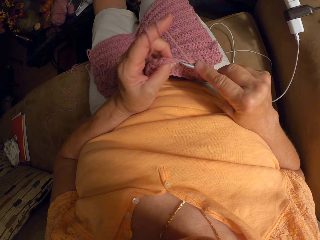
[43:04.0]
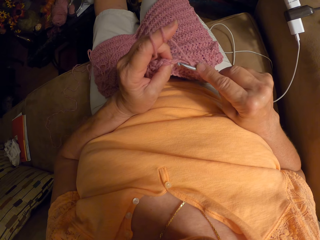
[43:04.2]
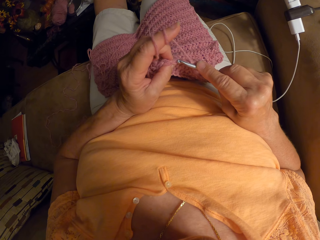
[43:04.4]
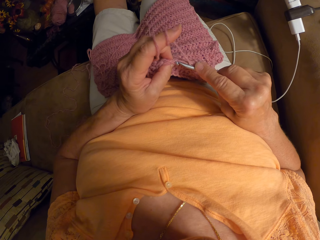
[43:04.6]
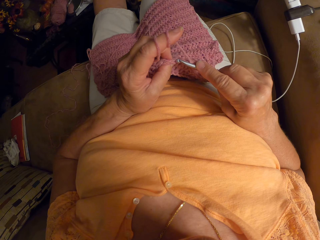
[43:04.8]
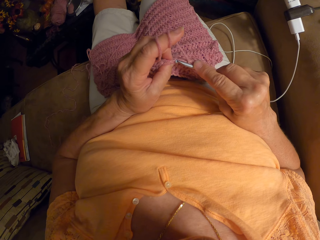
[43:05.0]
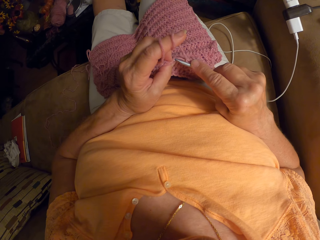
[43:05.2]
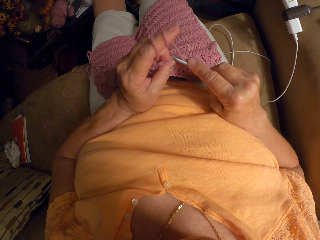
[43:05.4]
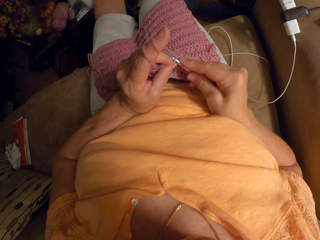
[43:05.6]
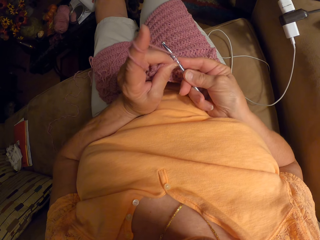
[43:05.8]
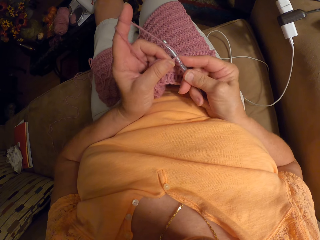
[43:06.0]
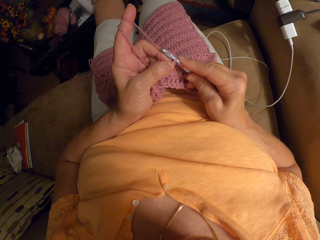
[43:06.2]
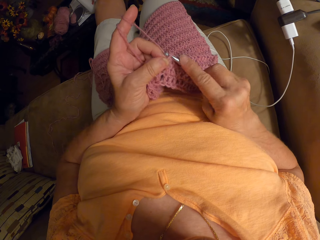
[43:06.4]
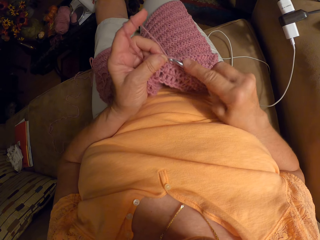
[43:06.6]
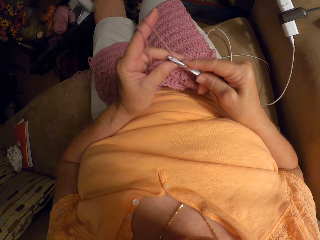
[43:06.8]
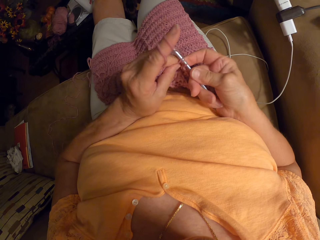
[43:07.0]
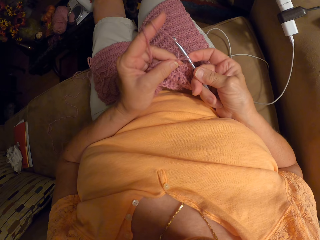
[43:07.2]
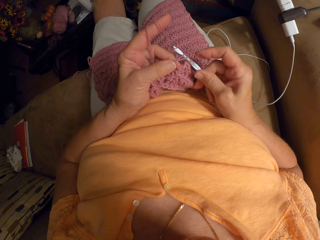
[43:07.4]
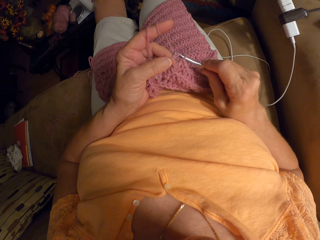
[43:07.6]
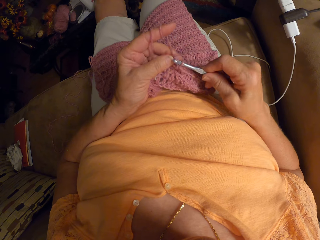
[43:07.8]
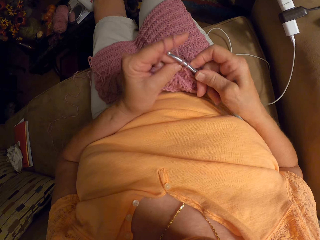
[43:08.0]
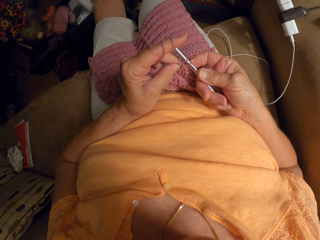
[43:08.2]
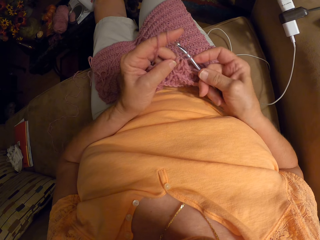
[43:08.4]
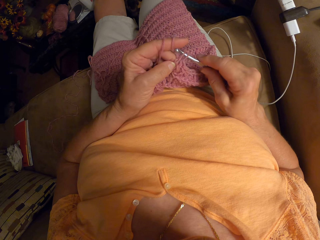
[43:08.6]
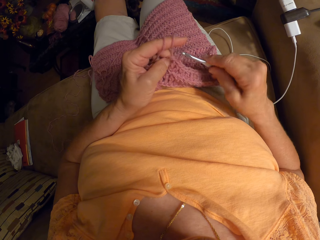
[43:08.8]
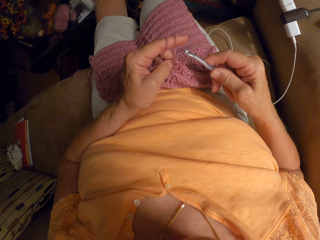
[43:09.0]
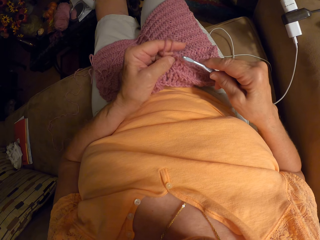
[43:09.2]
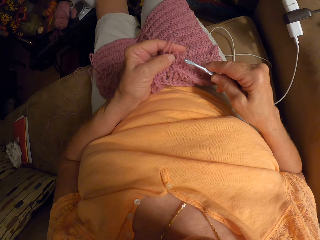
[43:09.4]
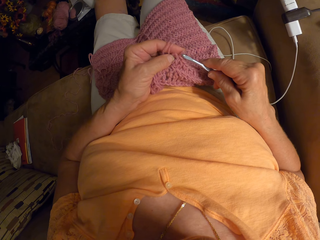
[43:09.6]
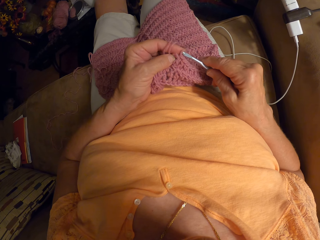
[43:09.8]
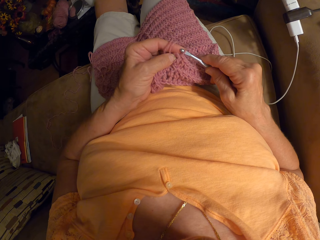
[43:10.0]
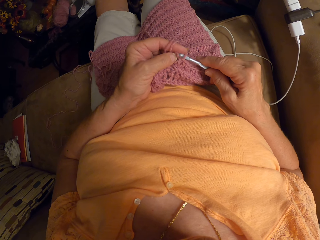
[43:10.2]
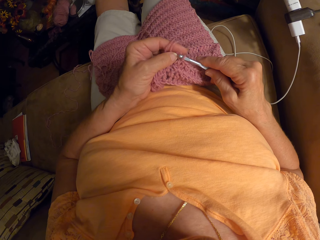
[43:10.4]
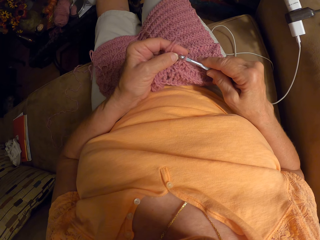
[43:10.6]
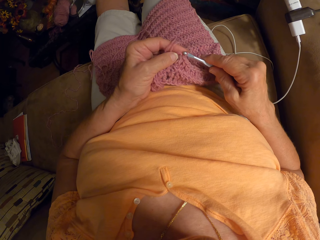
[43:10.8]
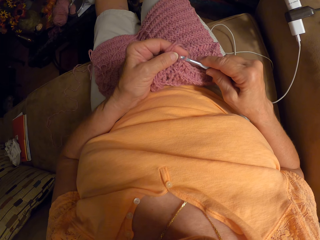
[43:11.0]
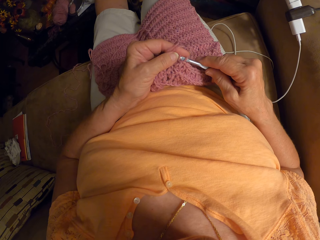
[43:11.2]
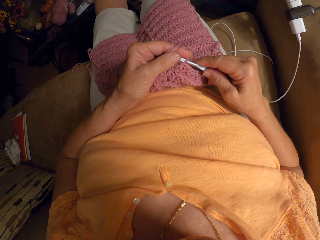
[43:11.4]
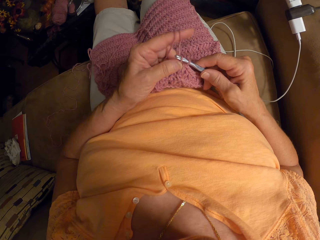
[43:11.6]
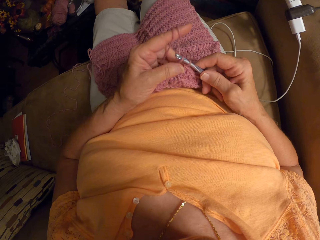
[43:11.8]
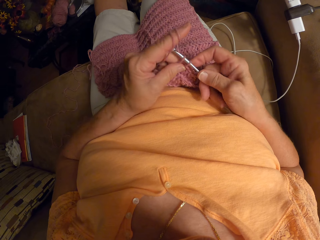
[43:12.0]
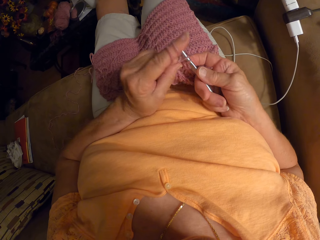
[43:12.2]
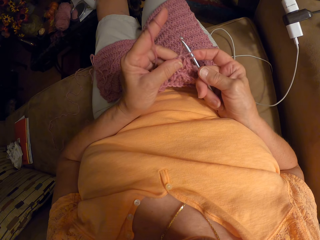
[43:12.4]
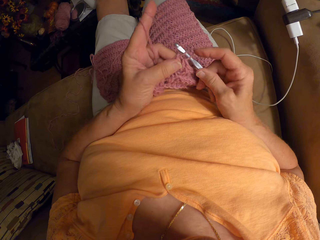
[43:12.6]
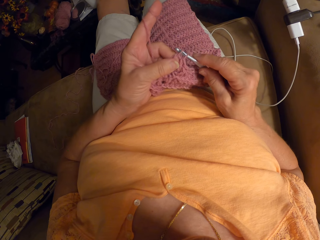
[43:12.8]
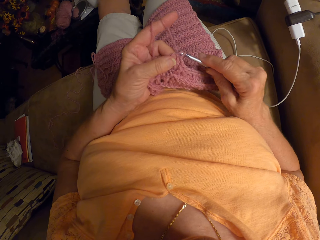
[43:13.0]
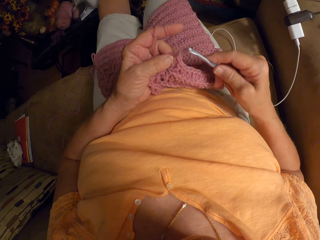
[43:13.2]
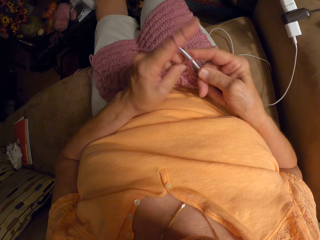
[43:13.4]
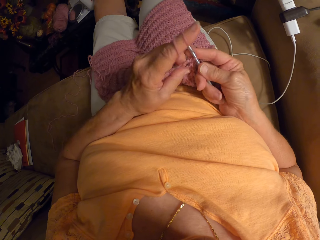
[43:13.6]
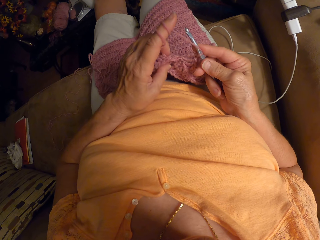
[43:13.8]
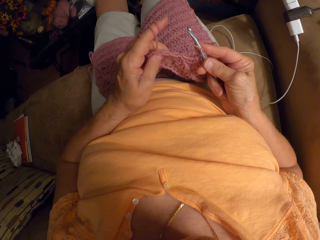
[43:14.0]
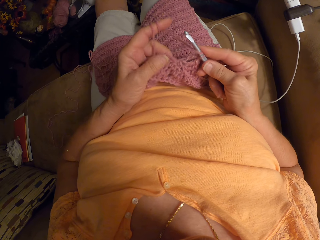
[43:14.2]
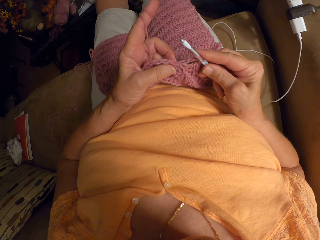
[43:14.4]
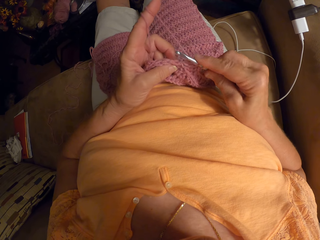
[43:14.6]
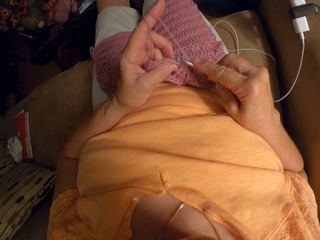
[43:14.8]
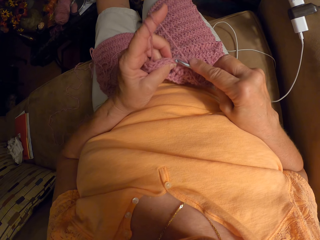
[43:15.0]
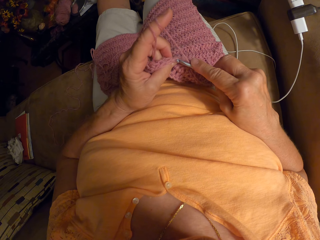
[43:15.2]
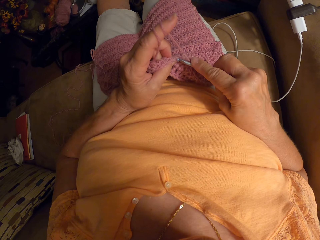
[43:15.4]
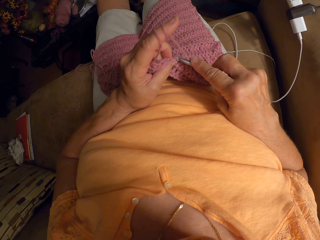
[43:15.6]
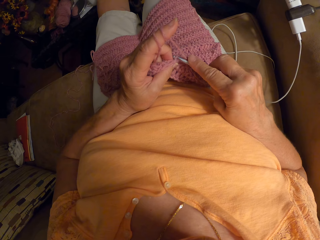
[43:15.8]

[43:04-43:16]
The camera wearer removes the crochet hook from the yarn. They insert back the crochet hook into the yarn. They continue crocheting the yarn with the crochet hook.

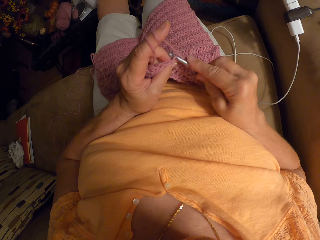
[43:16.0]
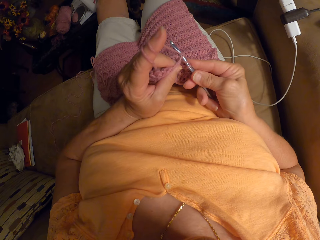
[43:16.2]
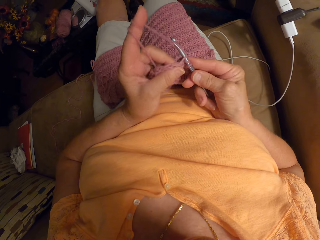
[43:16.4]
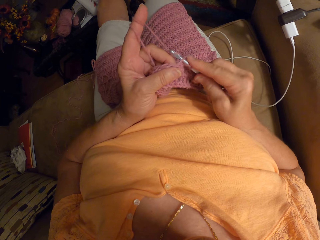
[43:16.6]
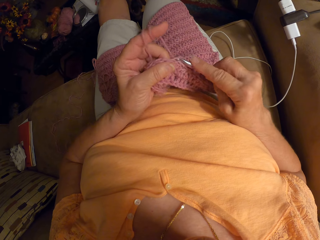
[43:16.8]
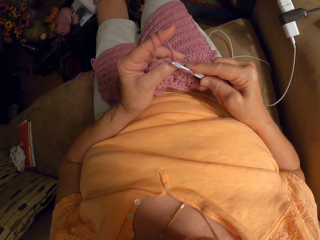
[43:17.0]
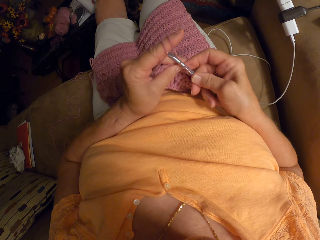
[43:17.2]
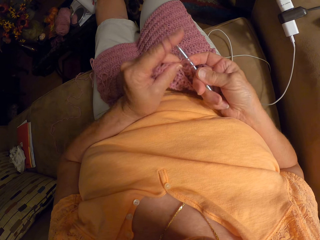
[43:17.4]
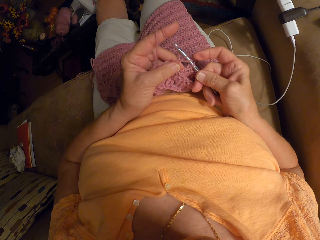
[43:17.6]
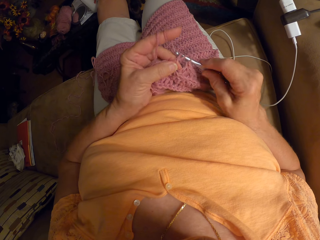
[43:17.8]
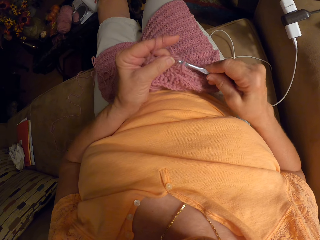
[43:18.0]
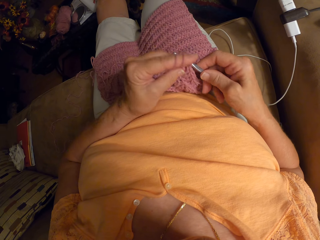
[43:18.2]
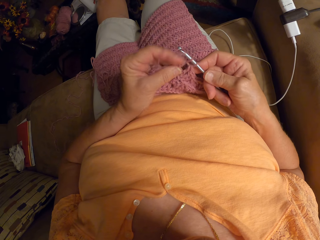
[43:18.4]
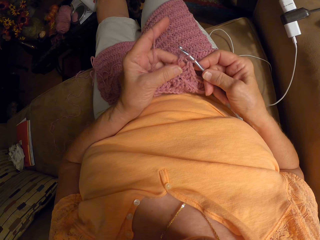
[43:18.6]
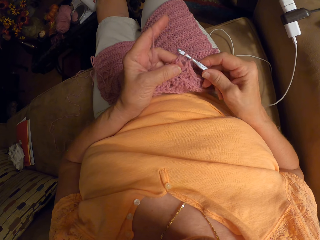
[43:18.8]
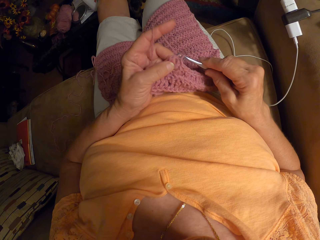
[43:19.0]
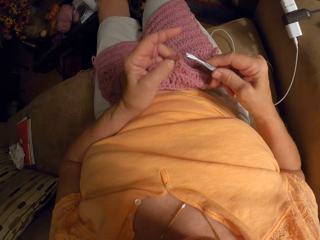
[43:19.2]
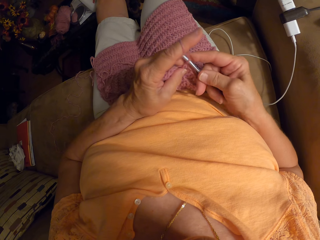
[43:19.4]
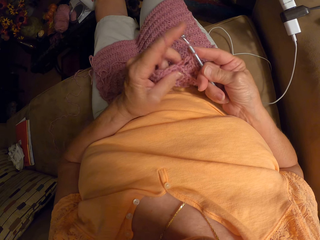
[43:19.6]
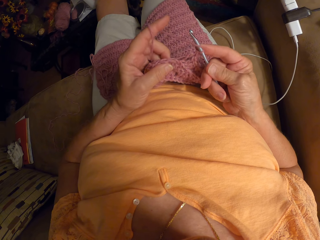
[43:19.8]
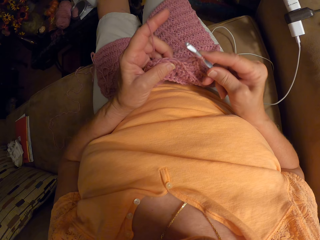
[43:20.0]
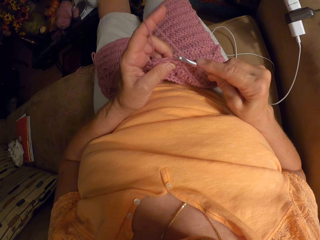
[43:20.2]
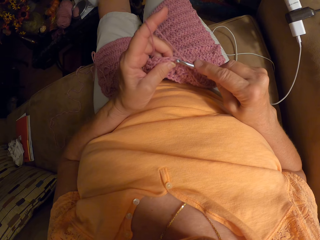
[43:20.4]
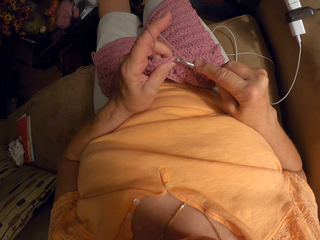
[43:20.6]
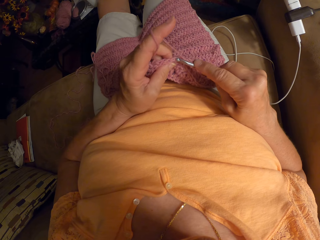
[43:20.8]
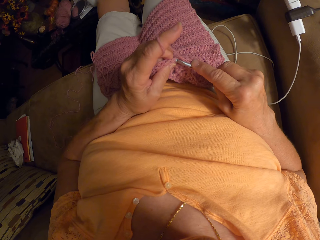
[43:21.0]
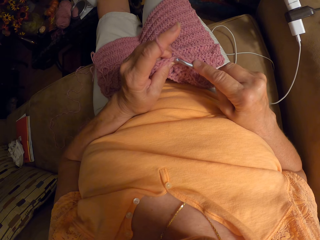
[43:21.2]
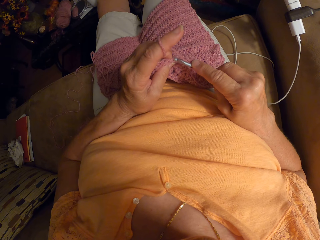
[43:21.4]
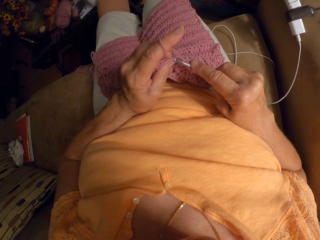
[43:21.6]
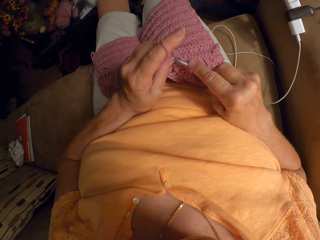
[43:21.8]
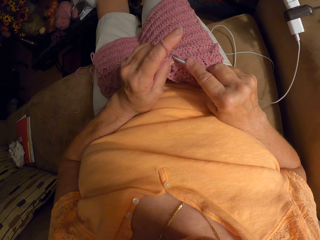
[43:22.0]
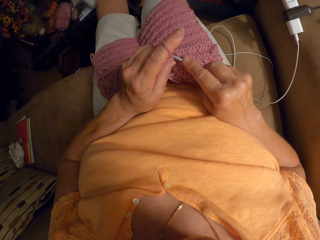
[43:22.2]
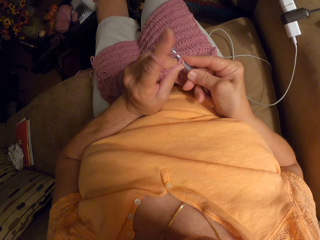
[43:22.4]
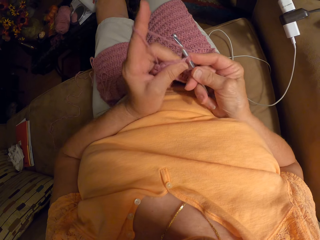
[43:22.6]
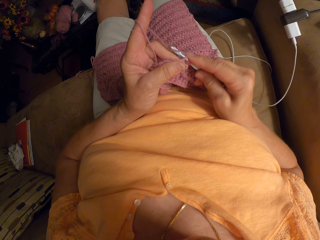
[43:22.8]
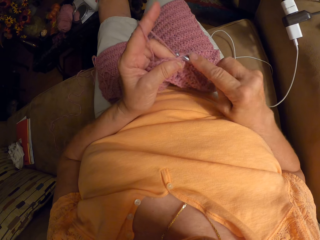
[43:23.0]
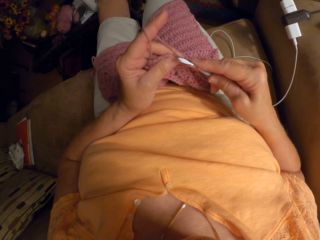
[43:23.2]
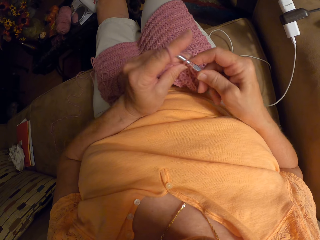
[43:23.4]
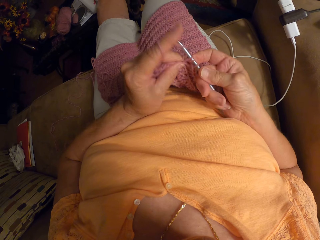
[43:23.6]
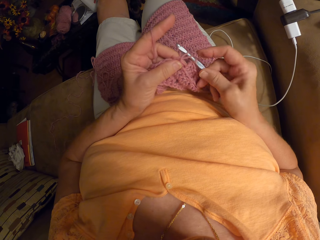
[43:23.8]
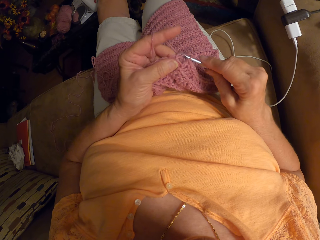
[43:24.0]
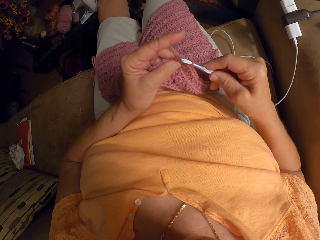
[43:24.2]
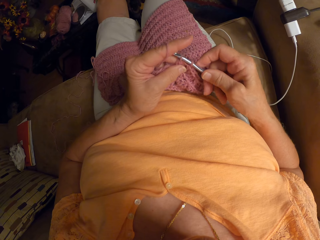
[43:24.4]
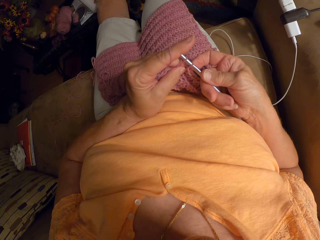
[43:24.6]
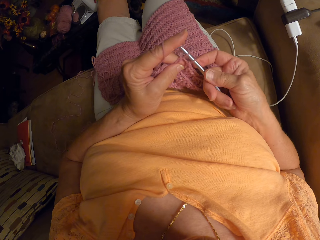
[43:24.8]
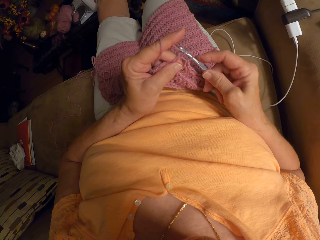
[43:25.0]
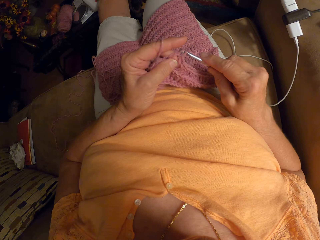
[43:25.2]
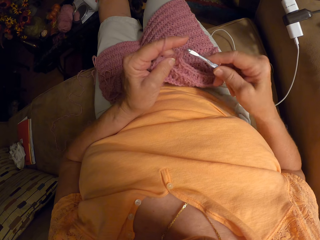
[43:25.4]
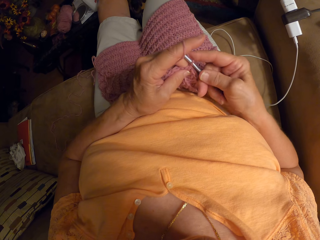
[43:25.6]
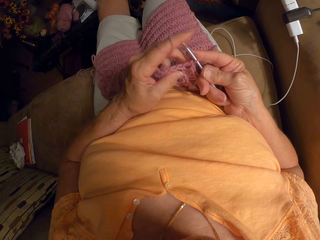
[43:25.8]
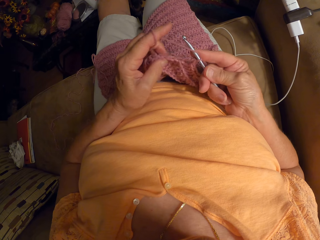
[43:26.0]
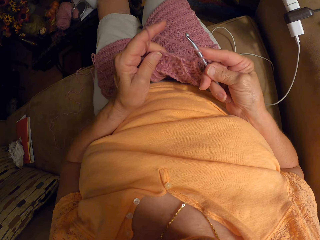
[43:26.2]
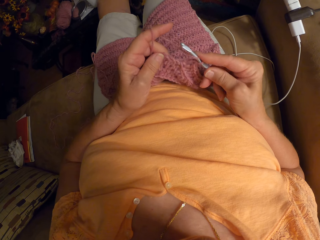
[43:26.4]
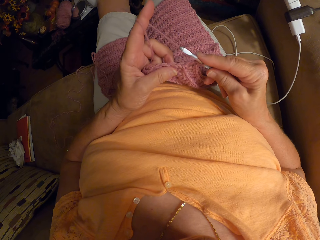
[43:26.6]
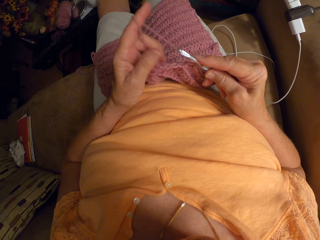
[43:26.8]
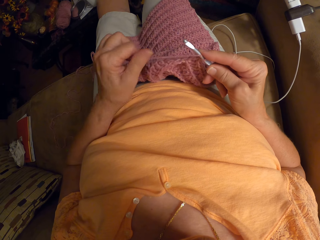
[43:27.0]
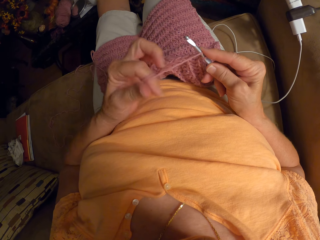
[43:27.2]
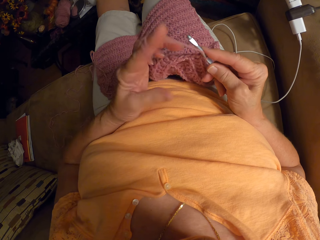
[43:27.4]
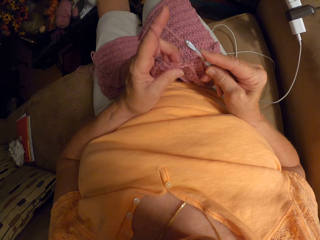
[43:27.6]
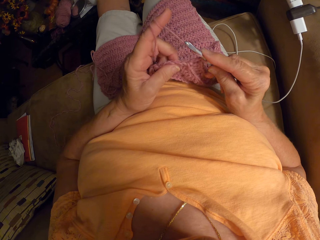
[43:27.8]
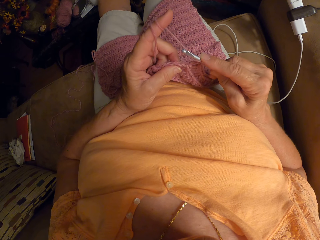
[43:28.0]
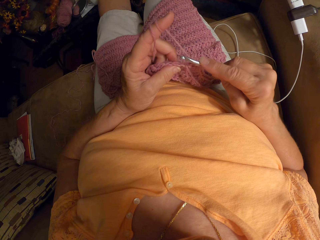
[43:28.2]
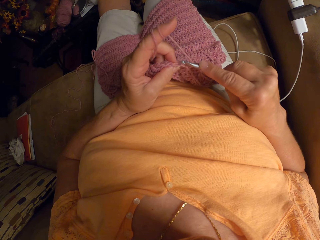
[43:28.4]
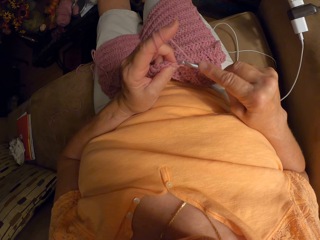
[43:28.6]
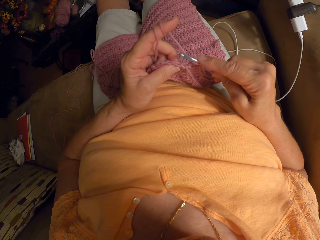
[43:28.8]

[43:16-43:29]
The camera wearer rolls the wool on the finger.
